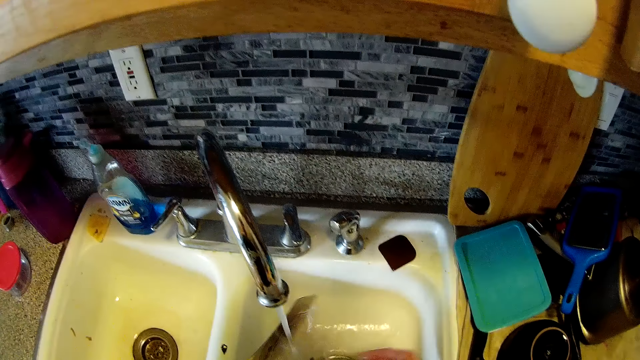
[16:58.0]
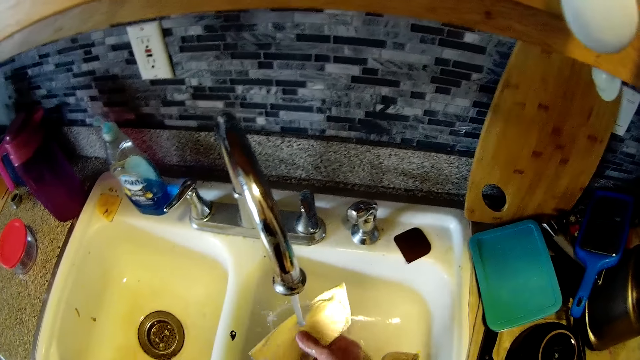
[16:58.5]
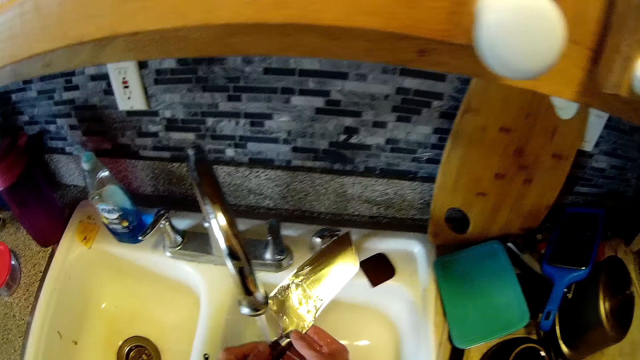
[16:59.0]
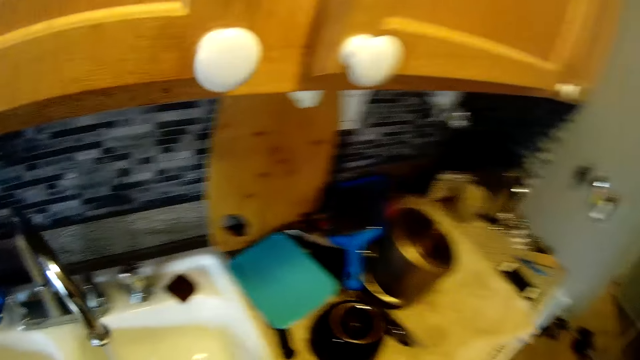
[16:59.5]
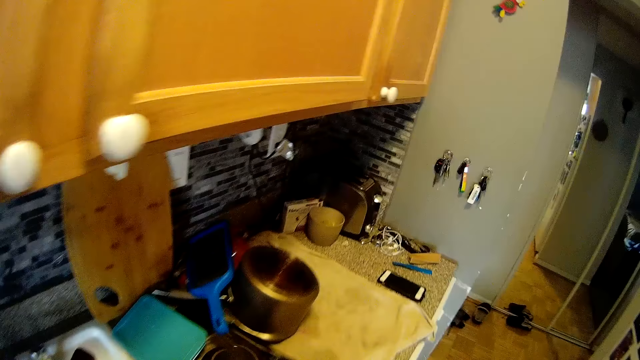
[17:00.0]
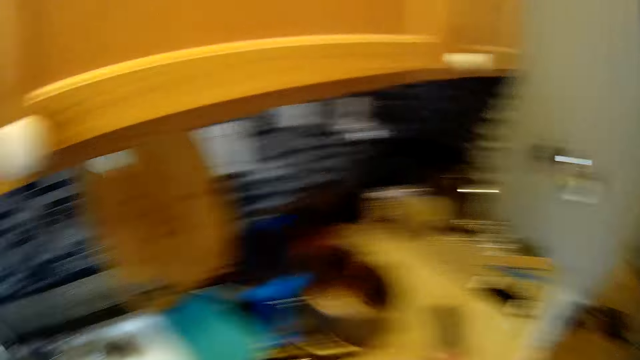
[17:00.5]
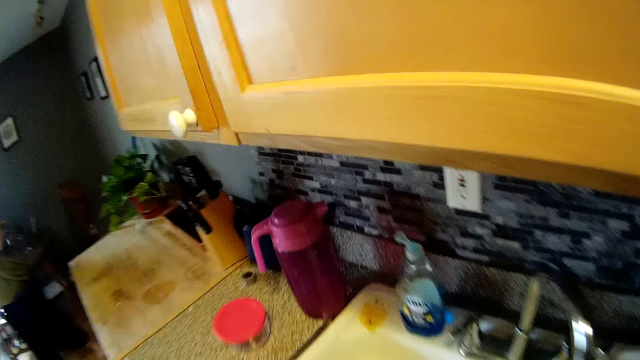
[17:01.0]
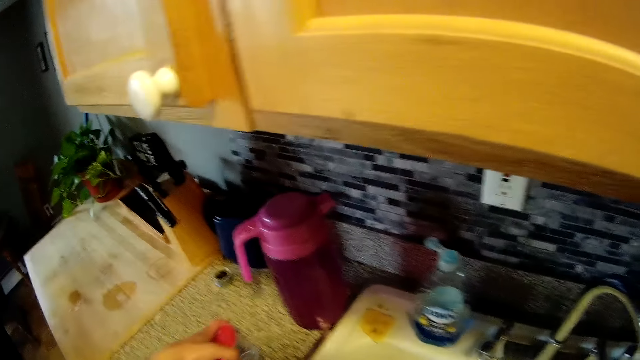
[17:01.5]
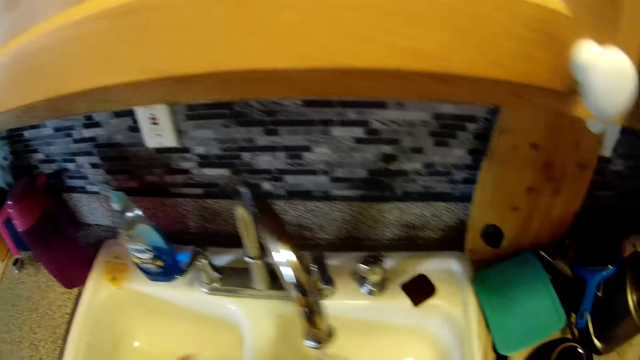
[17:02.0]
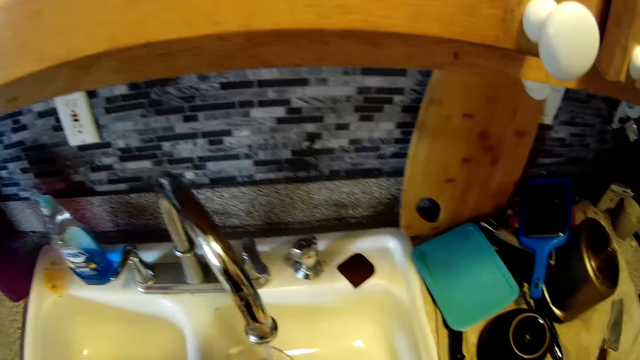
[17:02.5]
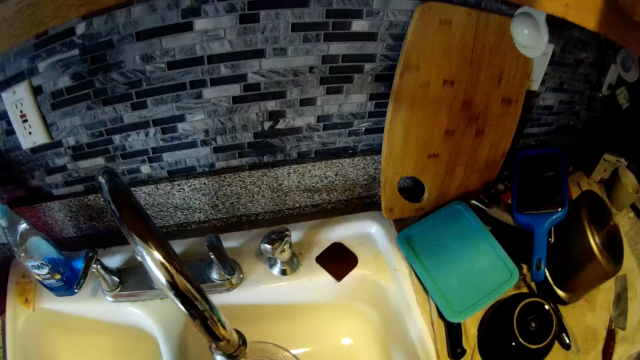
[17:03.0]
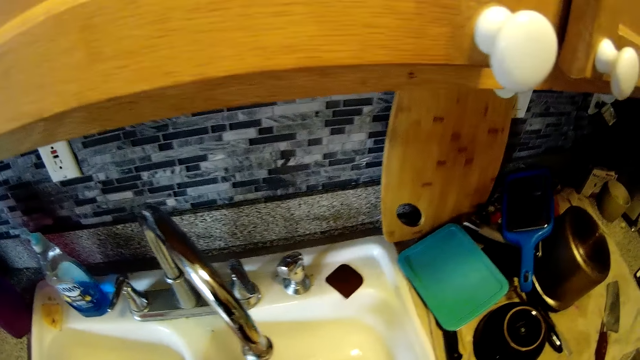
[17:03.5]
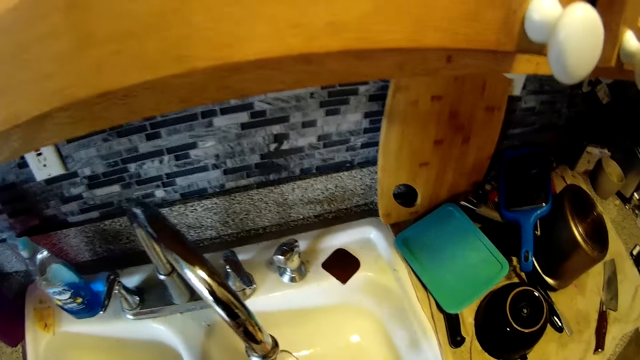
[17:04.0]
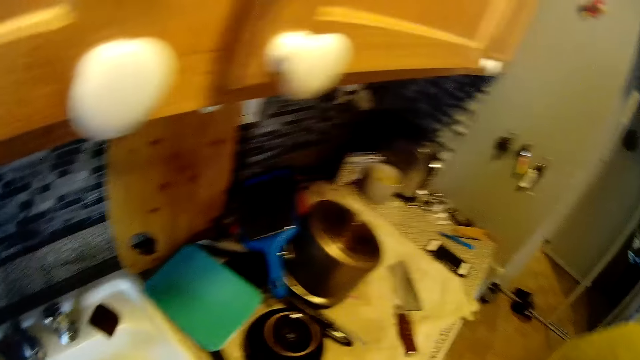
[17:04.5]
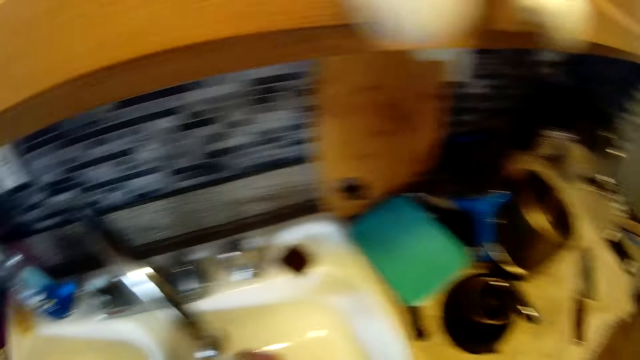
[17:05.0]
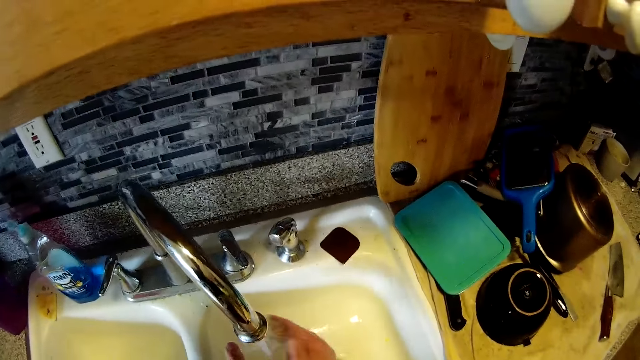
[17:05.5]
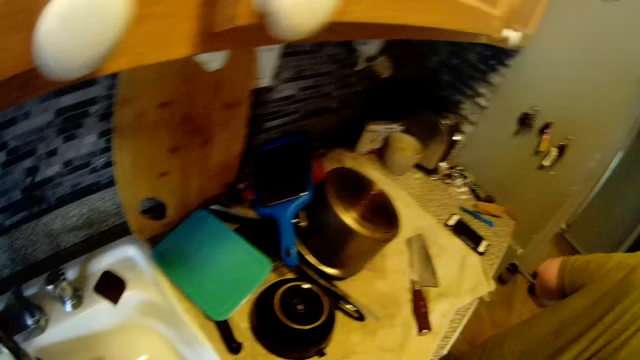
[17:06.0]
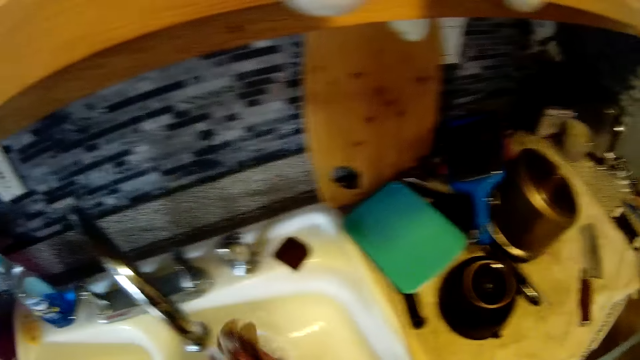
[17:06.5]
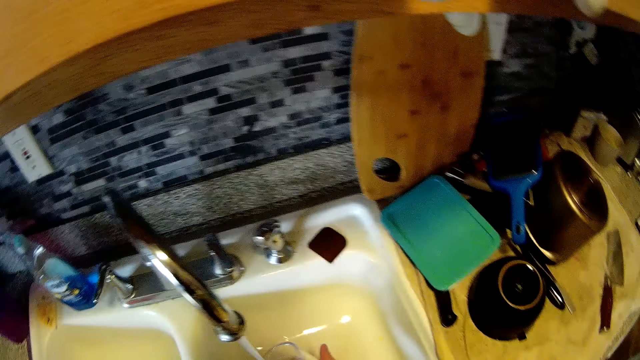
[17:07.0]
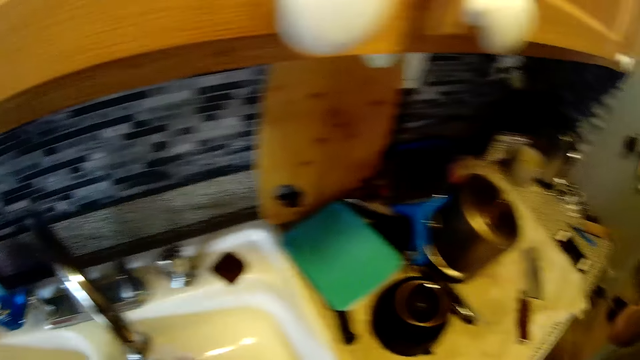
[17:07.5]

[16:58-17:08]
The camera wearer places the knife on the countertop with his right hand. He picks up a plastic plate or tin from the countertop with his left hand. He washes the plastic plate in the sink with the sponge in his right hand.

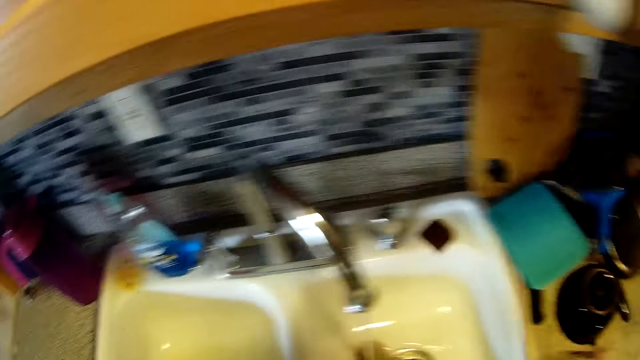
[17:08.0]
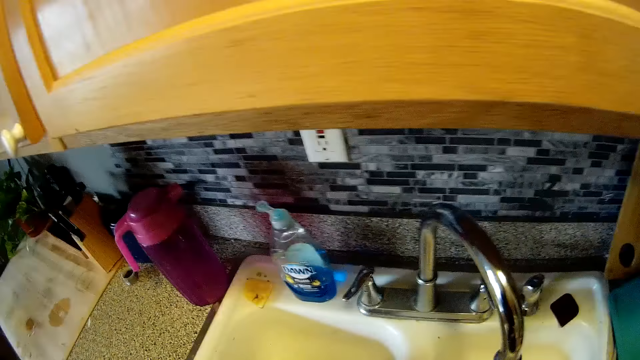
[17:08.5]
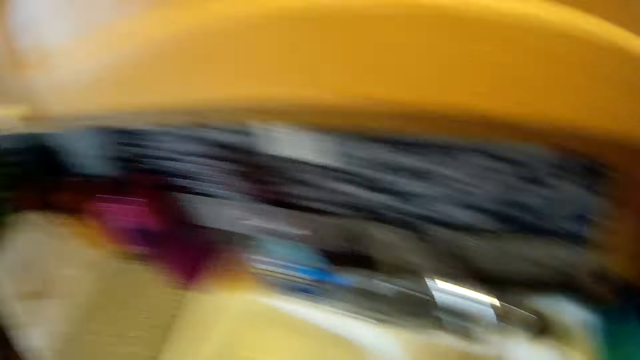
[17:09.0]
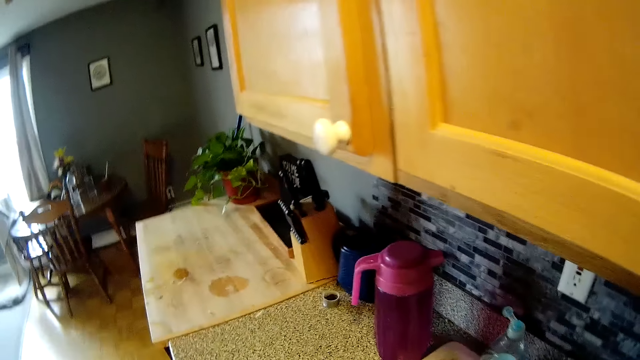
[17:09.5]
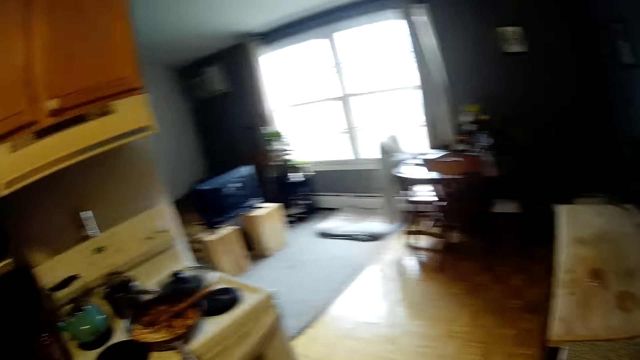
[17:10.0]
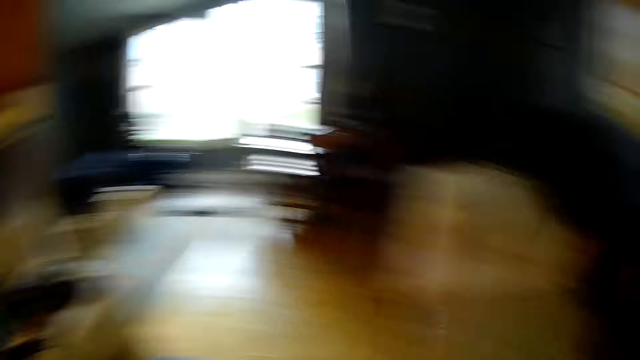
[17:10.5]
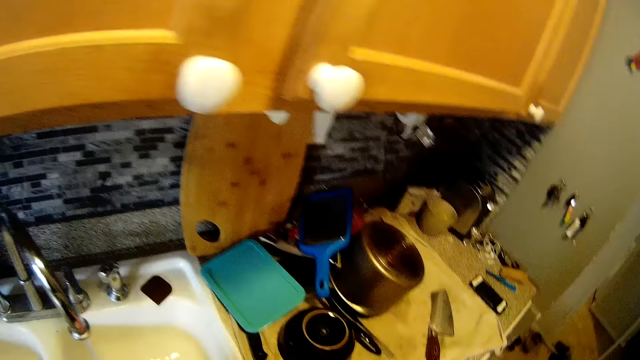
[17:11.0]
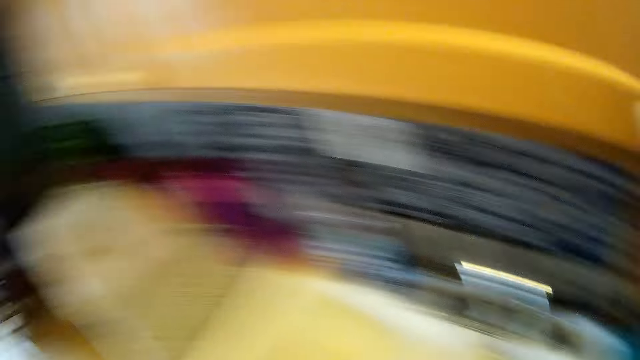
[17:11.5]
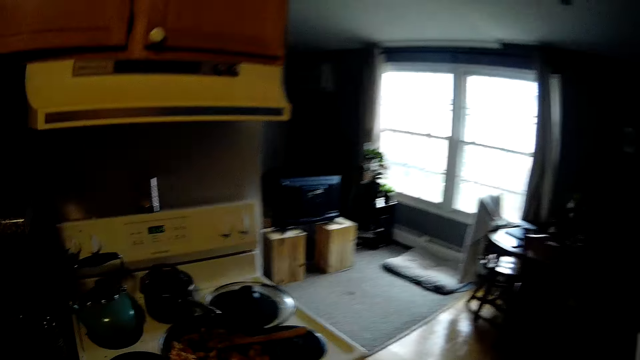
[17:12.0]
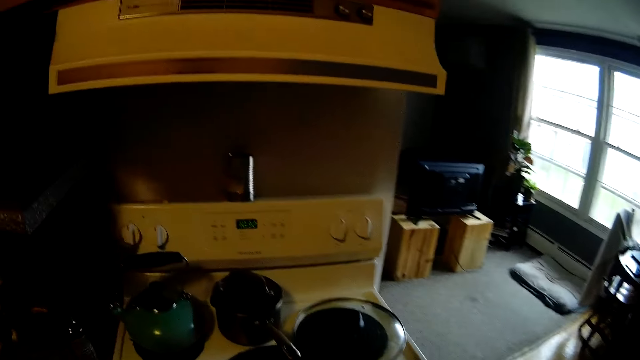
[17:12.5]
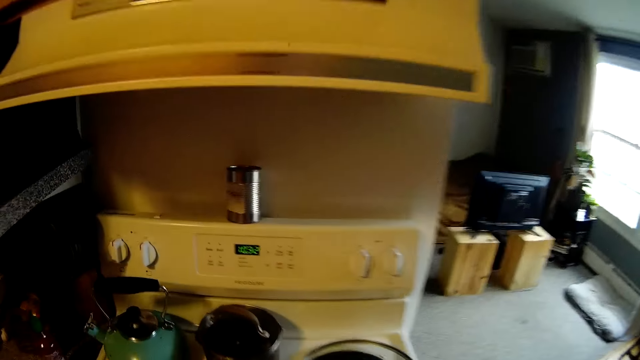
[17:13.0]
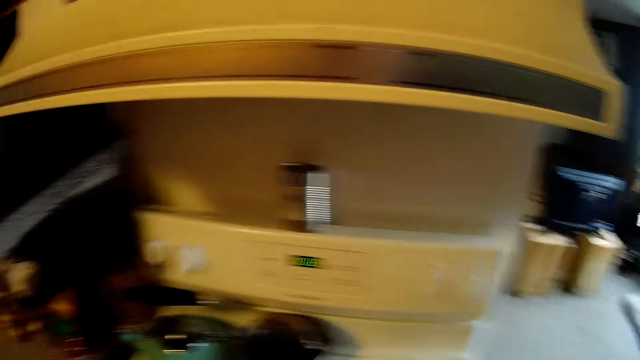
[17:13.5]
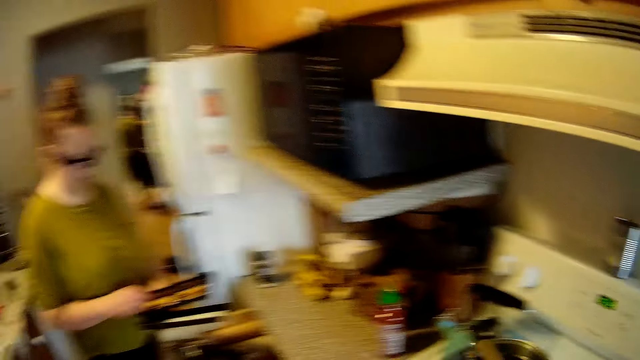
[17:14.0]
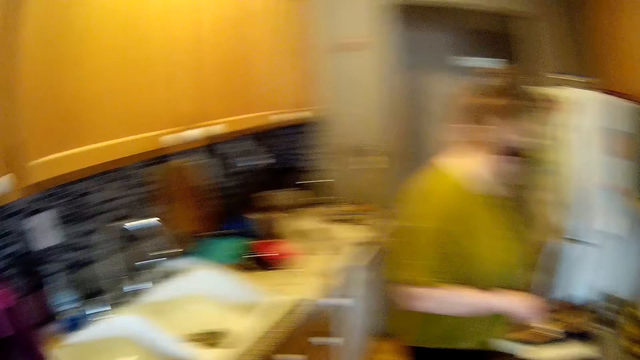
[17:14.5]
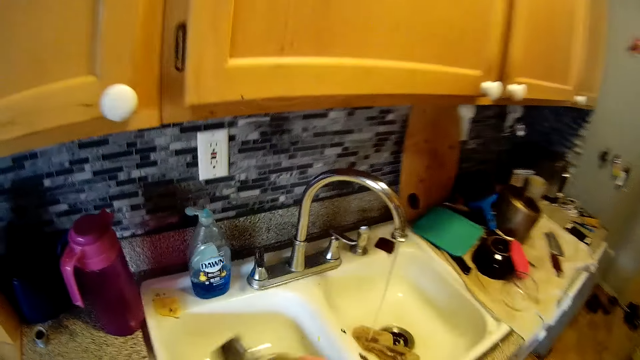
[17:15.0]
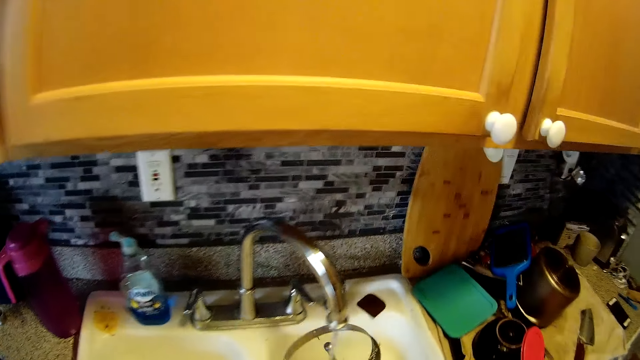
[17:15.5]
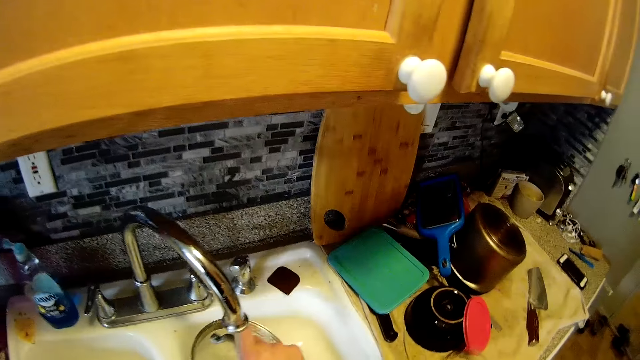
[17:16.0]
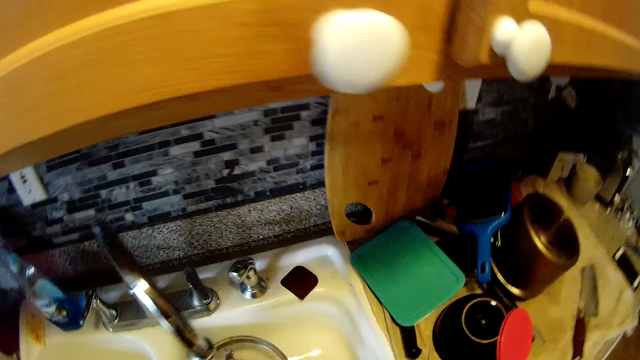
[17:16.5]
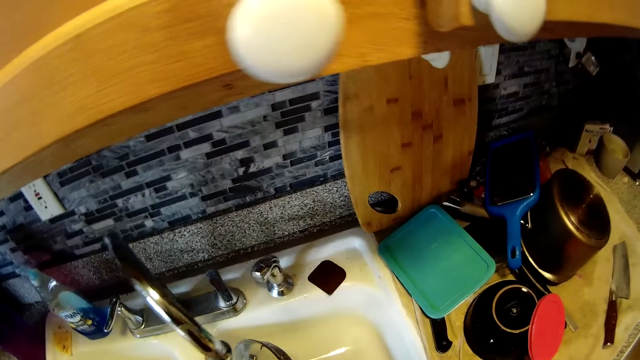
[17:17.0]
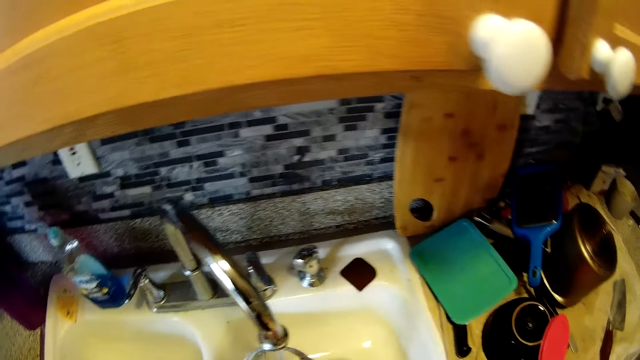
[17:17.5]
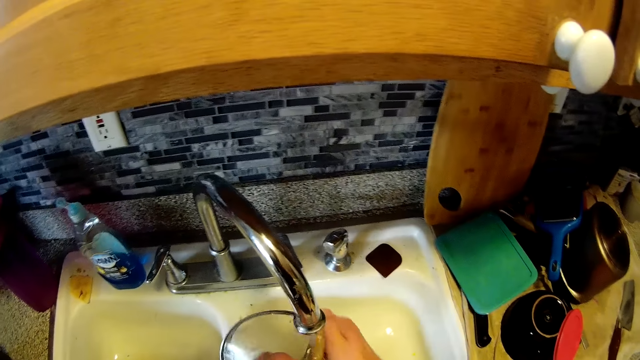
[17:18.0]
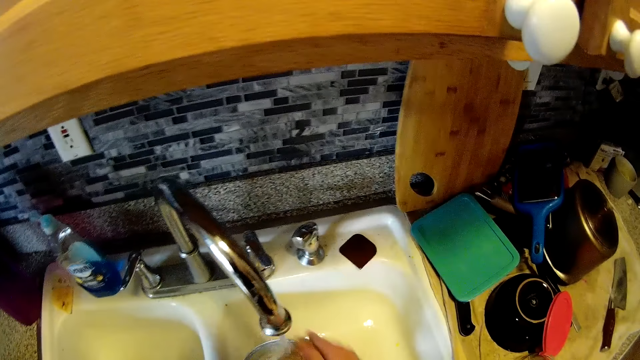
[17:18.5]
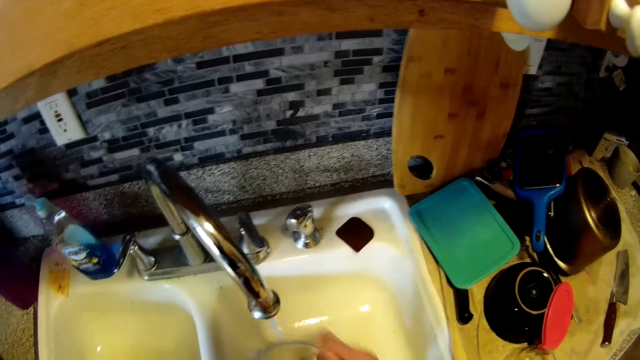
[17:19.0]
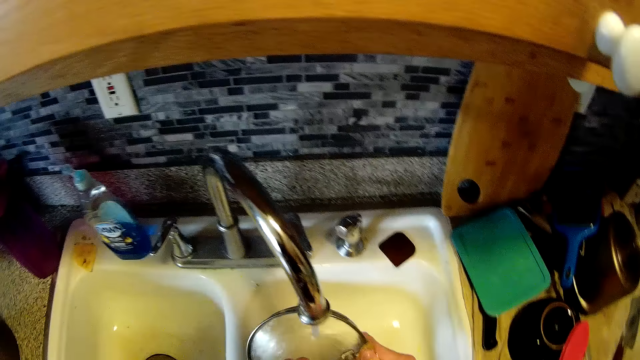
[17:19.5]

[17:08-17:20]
The camera wearer looks around. He places the plastic plate on the countertop with his right hand. He carries a pot from a cooker with his left hand. He takes a lid. He washes the pot cover in the sink with the sponge in his right hand.
